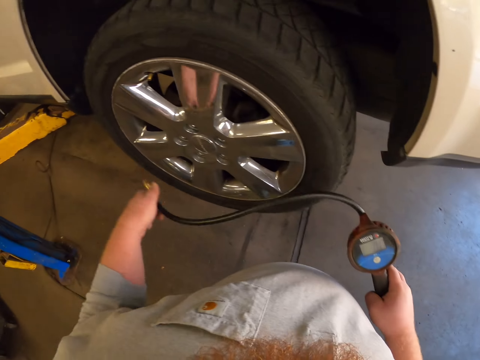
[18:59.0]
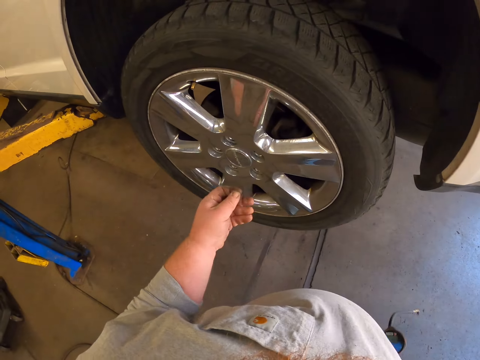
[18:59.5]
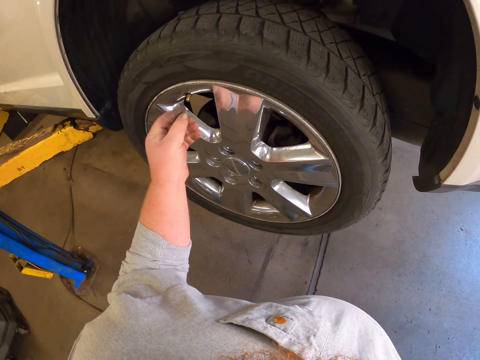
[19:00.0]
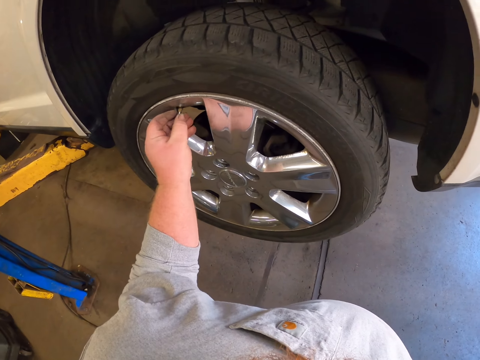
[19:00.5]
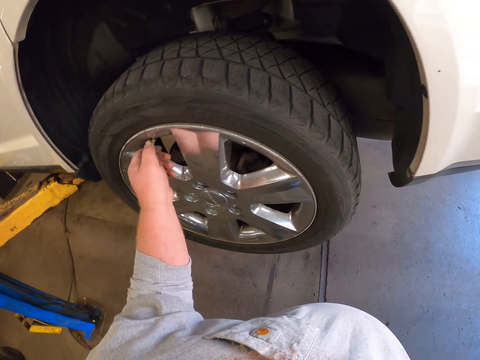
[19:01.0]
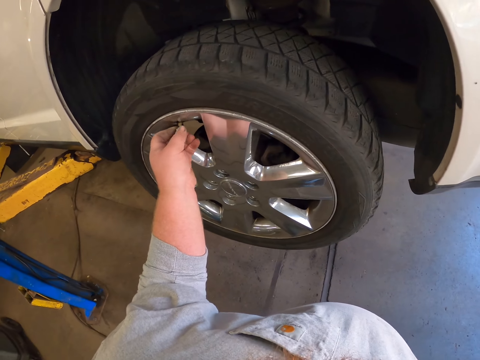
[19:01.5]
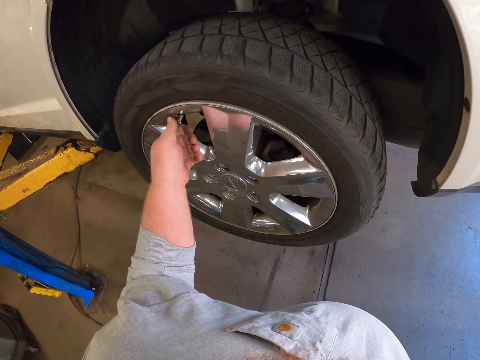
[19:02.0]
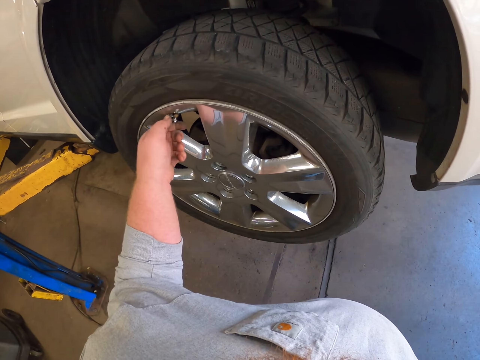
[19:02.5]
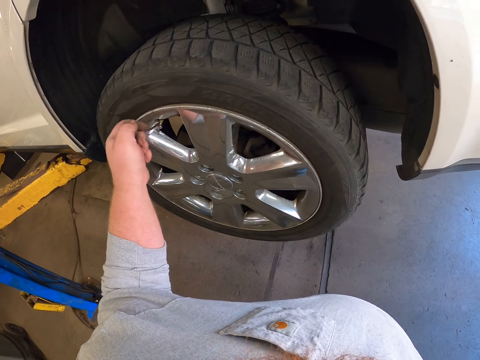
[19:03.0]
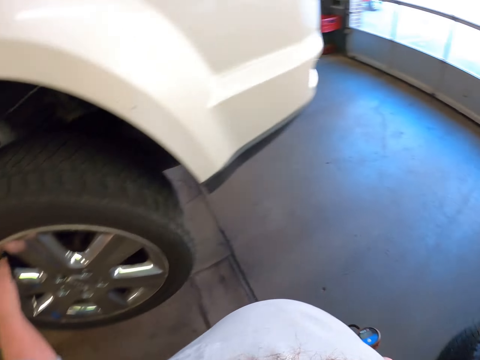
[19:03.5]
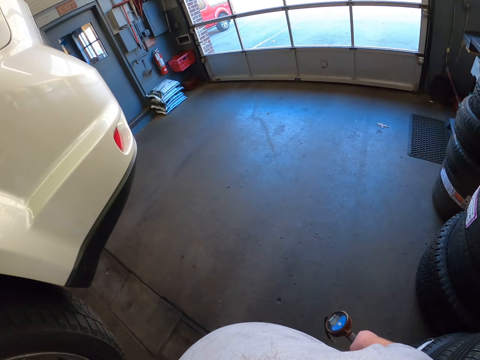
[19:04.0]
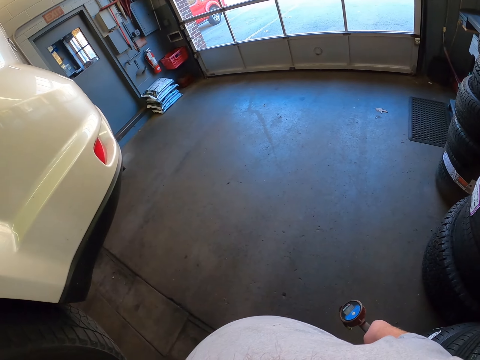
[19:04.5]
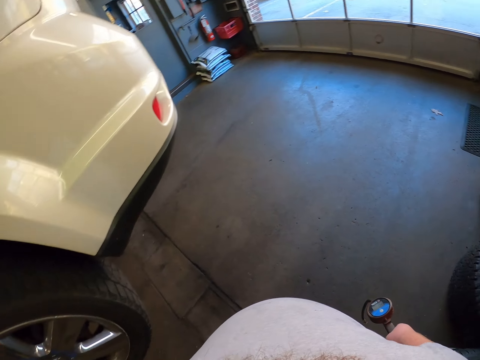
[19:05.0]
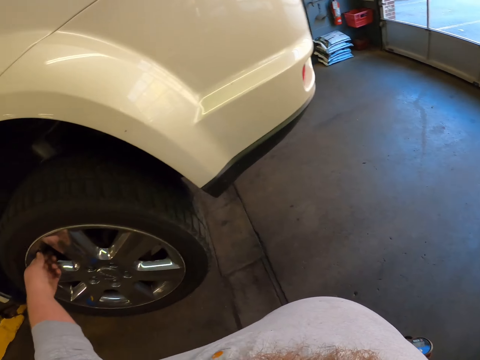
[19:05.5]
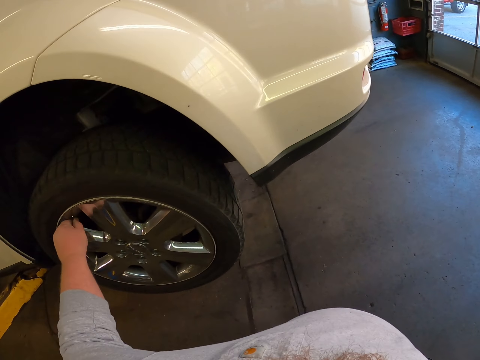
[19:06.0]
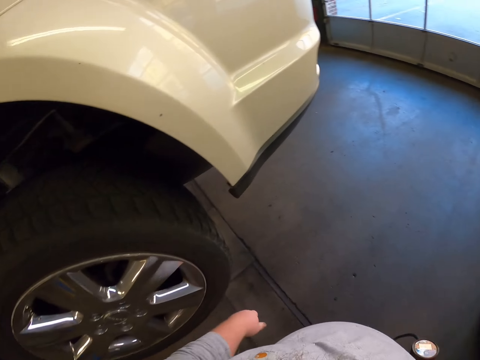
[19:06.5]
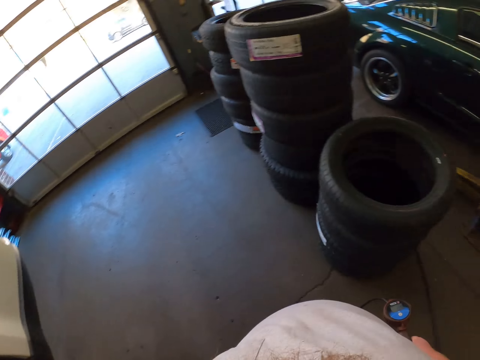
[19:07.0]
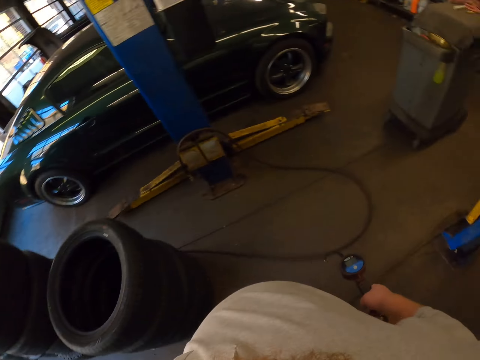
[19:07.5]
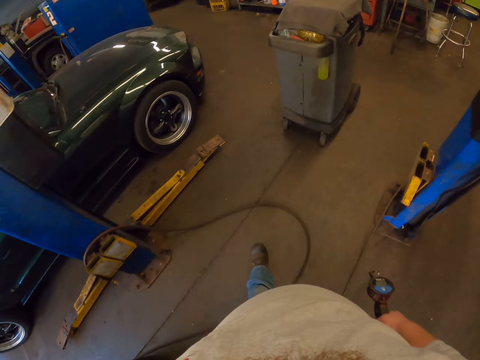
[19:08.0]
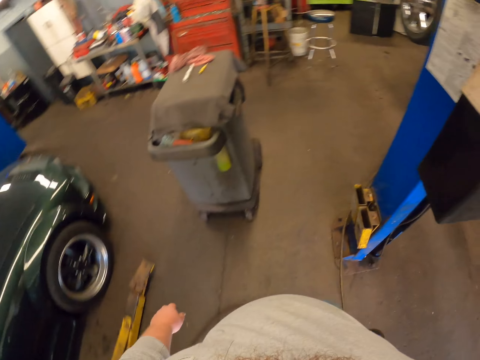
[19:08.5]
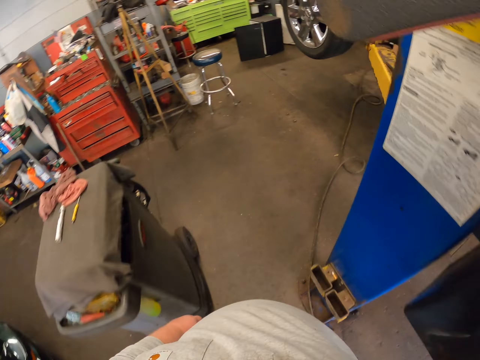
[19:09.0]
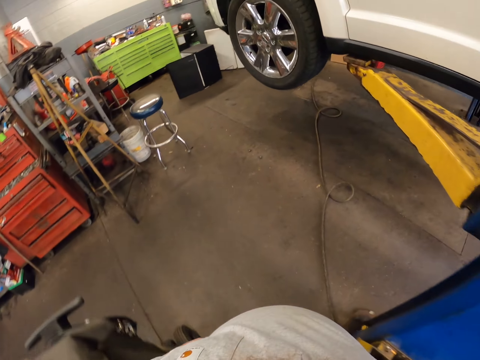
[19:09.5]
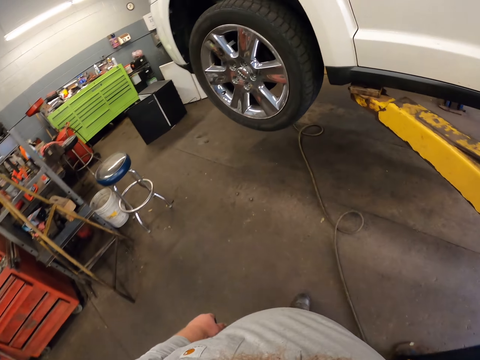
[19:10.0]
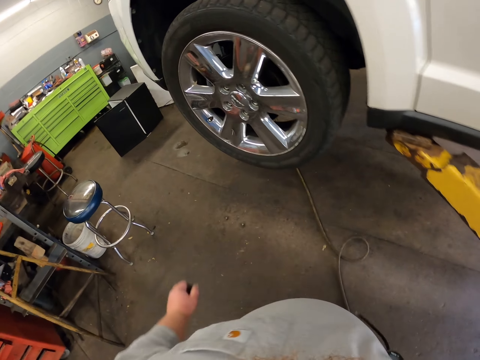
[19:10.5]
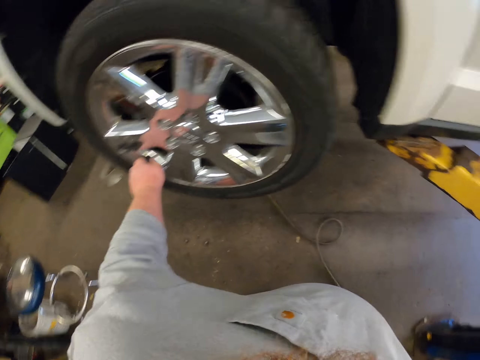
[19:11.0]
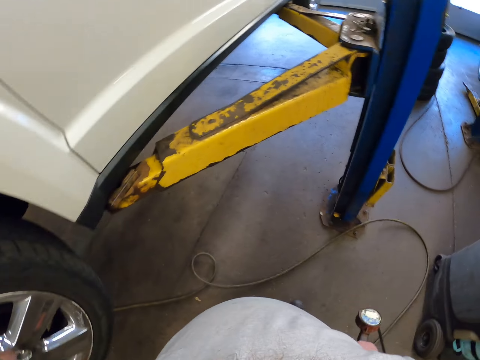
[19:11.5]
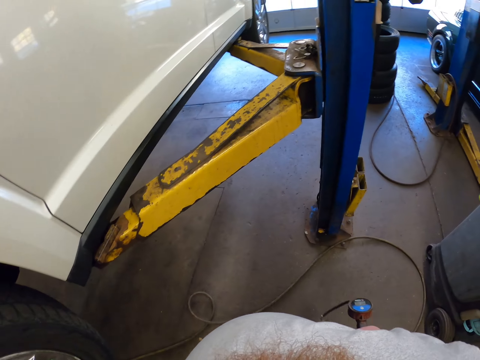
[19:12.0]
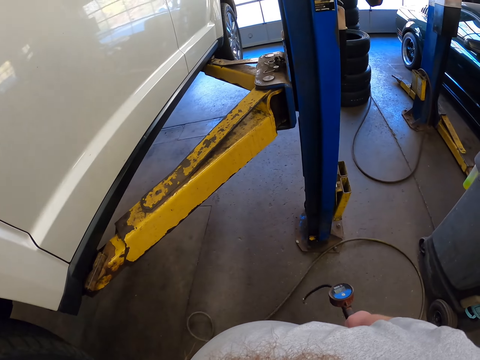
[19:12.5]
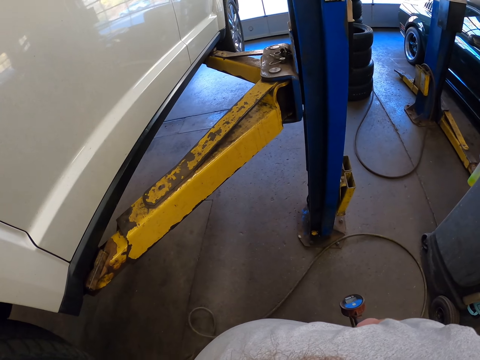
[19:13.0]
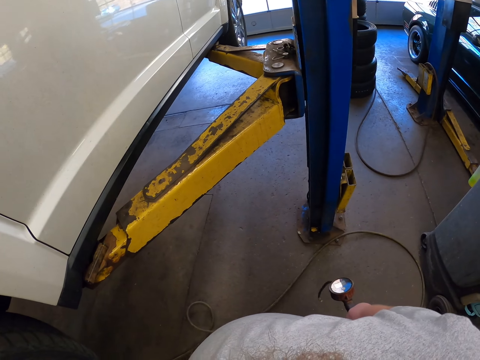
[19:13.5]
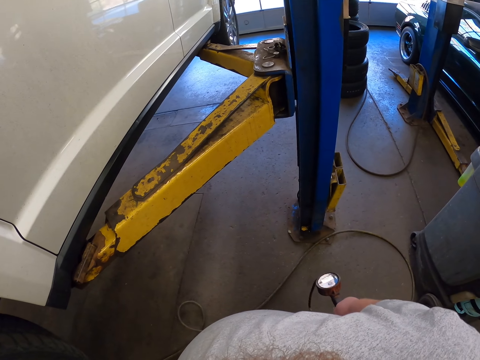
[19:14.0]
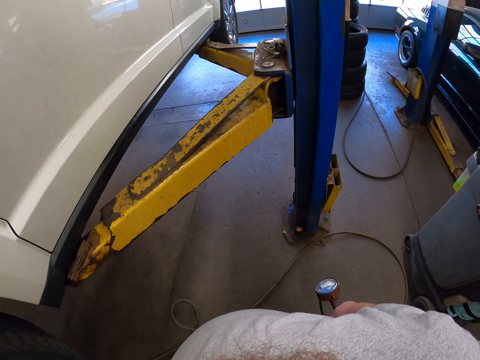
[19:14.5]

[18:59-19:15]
The camera wearer removes the pressure gauge from the tire valve. They put a bolt on a wheel. They close the tire valve. They look around. They walk in a garage. They remove a bolt on the wheel. They open another tire valve.

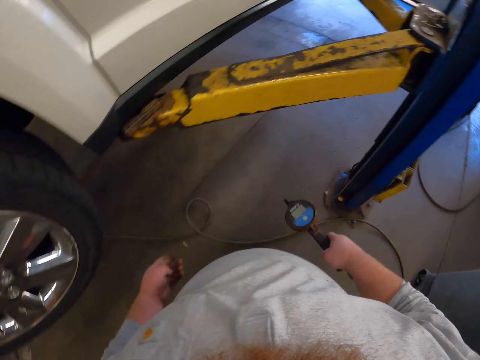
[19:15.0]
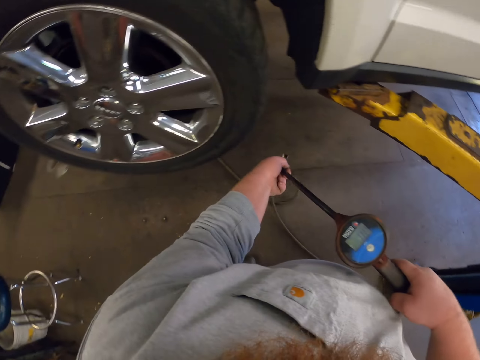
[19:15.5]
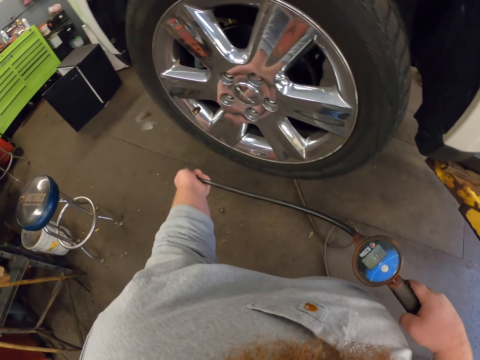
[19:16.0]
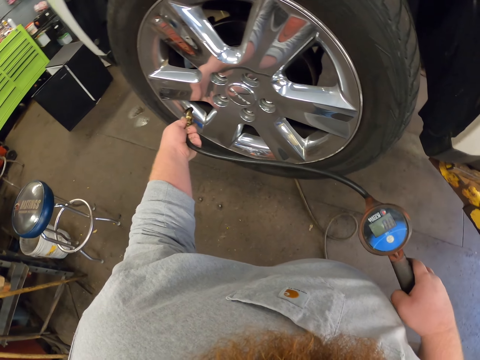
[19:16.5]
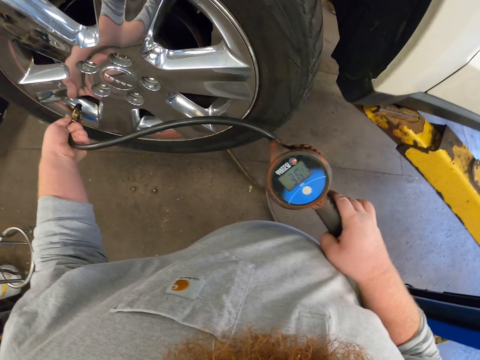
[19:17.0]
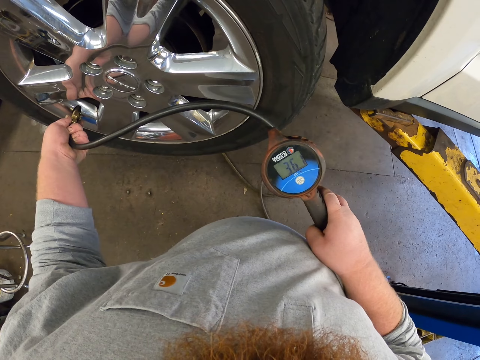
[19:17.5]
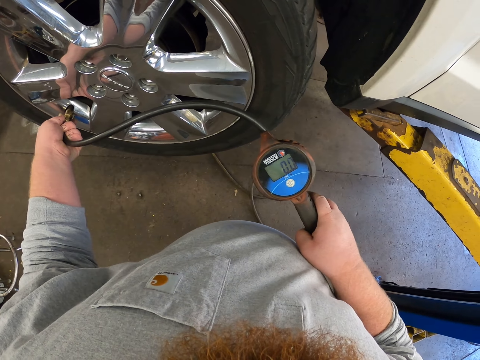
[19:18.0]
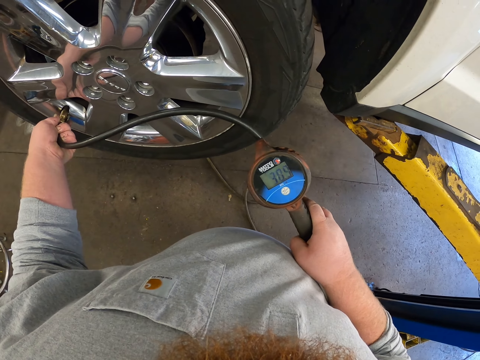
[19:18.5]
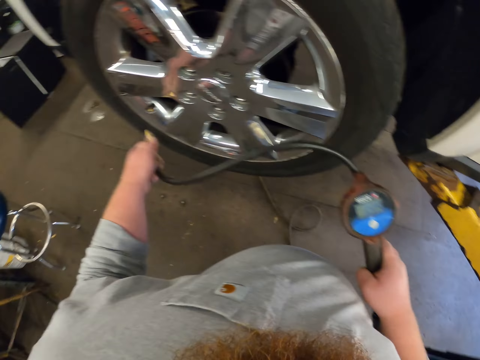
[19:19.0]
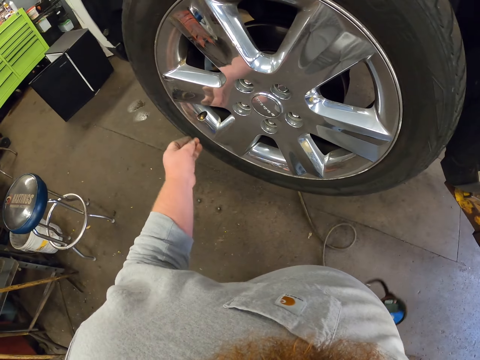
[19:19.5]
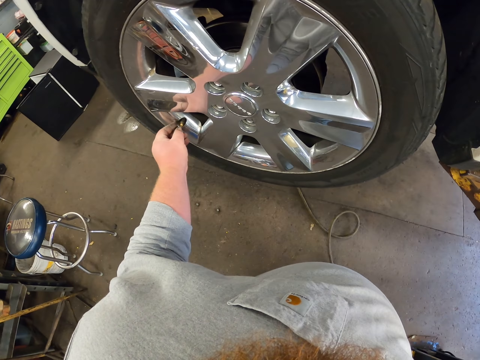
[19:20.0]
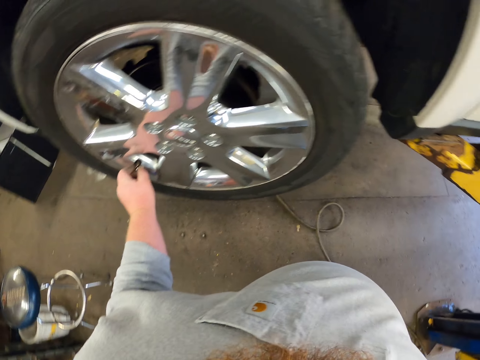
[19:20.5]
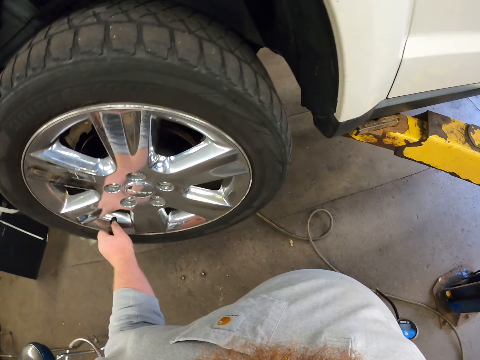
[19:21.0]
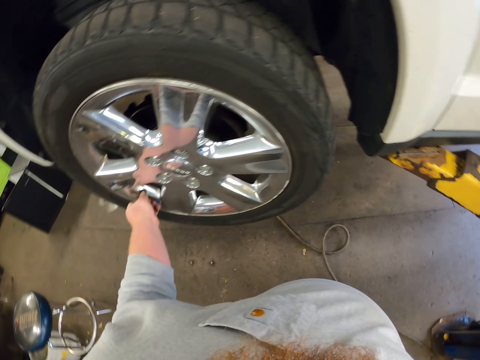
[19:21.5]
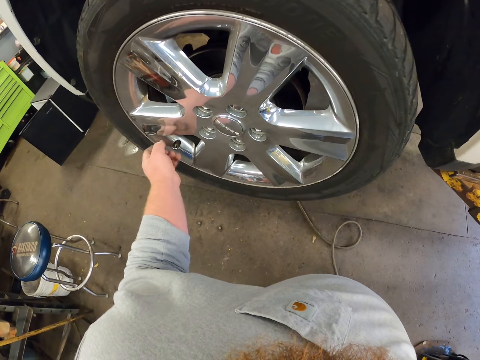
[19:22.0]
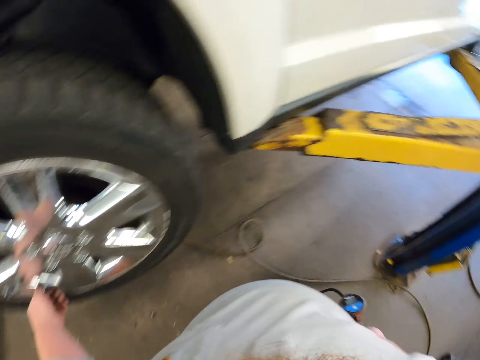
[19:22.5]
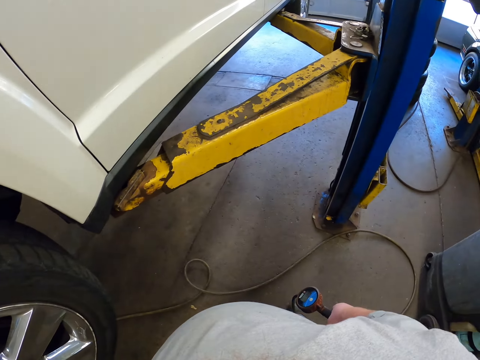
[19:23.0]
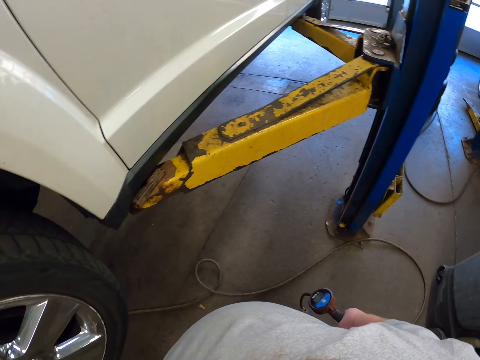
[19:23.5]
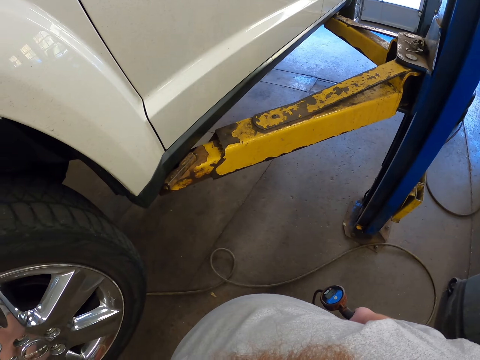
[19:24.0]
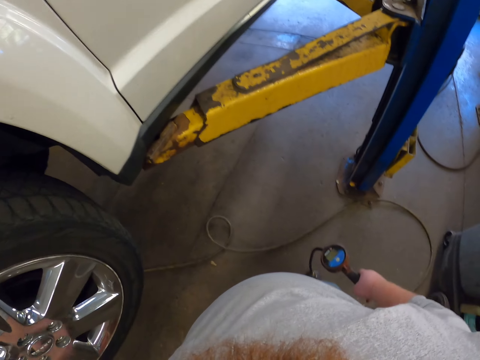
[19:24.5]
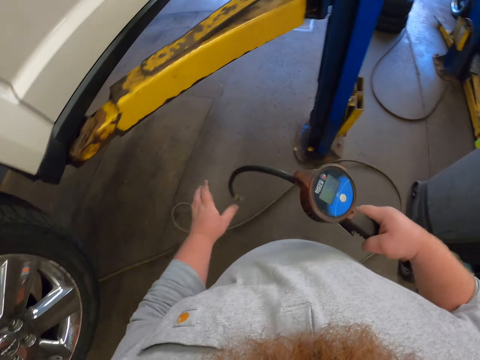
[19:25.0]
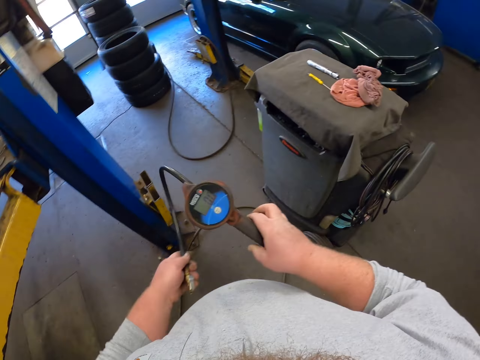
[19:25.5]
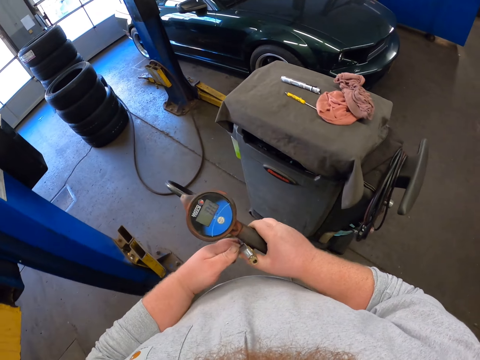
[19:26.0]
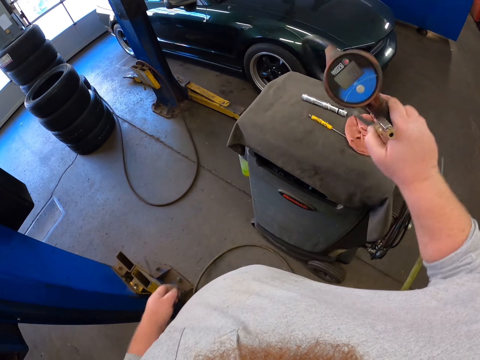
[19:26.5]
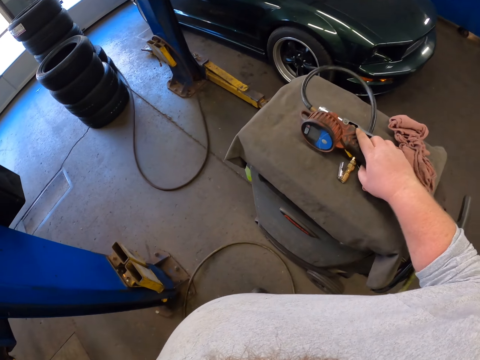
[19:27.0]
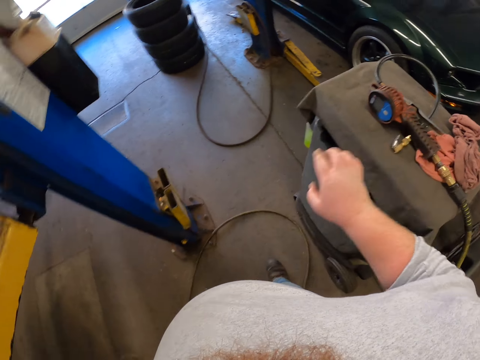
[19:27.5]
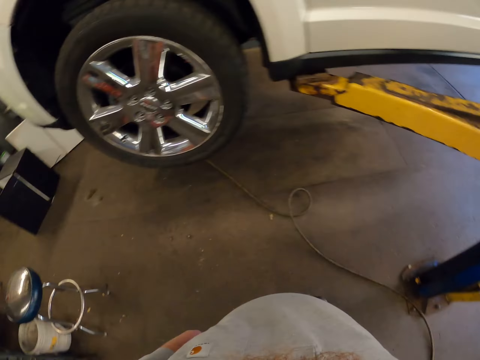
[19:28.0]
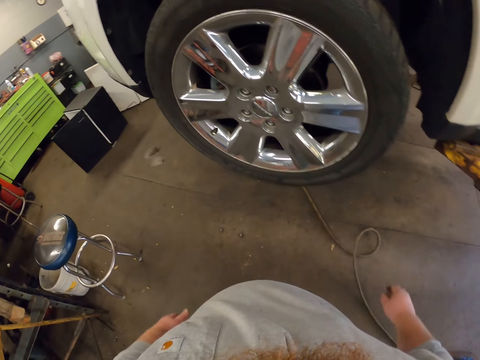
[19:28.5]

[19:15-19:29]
The camera wearer straightens a pipe. They put the pressure gauge on the tire valve. They pump air into the tire. They put a bolt on a wheel. They close the tire valve. They look around. They fold the pressure gauge. They put the pressure gauge on the table.
